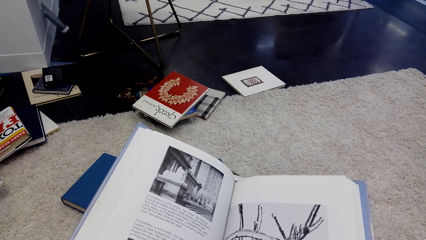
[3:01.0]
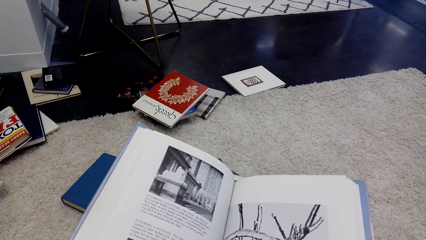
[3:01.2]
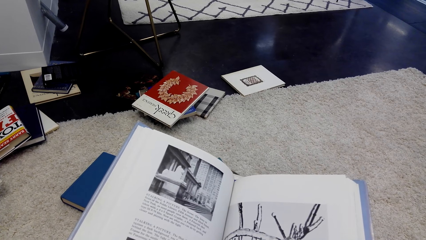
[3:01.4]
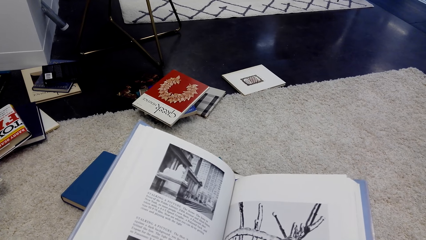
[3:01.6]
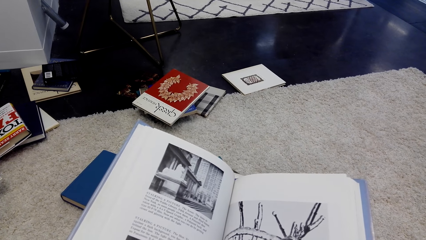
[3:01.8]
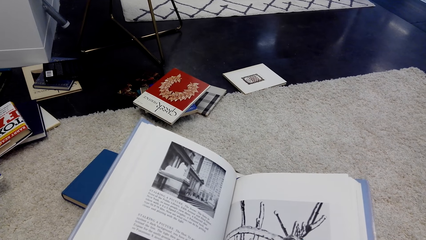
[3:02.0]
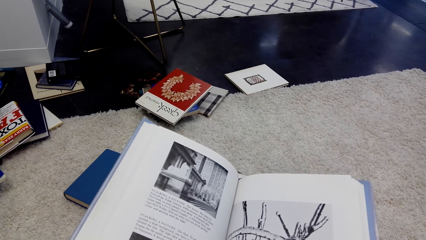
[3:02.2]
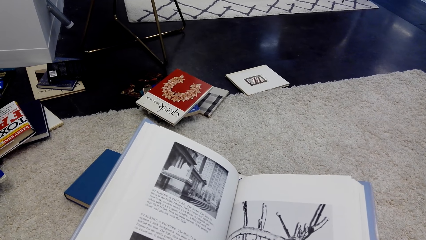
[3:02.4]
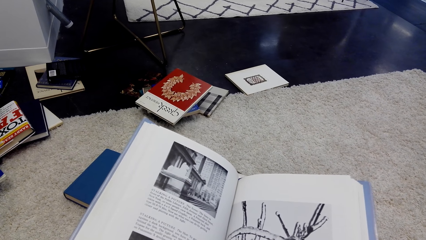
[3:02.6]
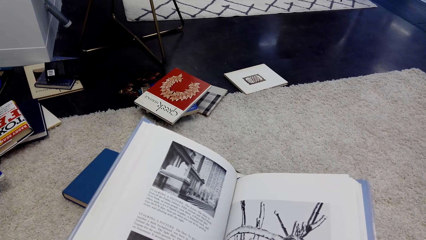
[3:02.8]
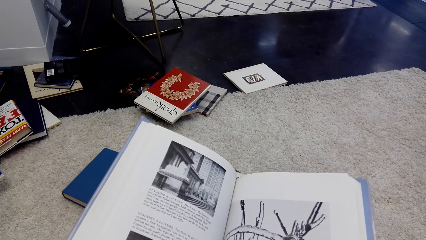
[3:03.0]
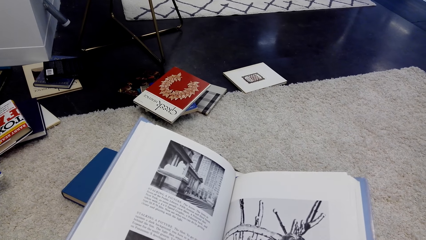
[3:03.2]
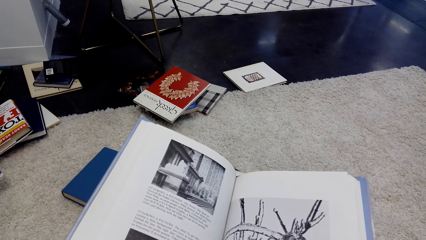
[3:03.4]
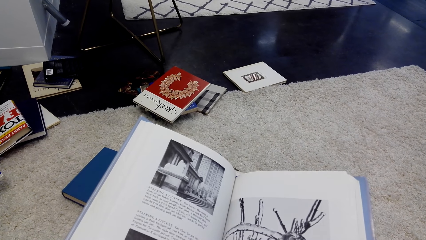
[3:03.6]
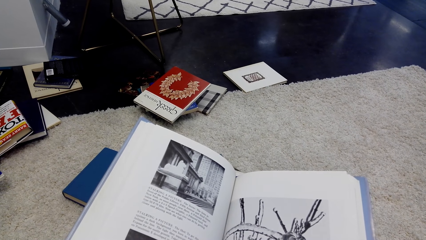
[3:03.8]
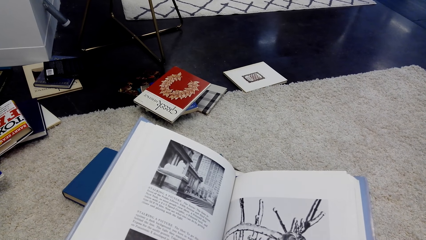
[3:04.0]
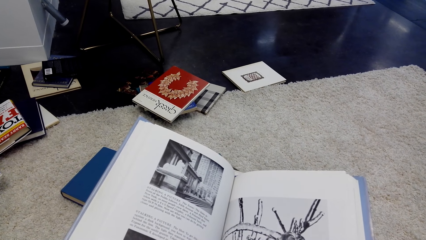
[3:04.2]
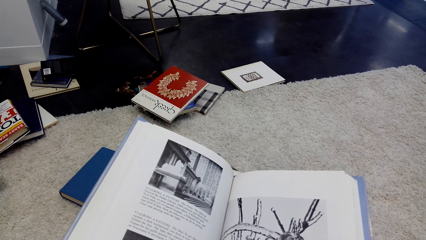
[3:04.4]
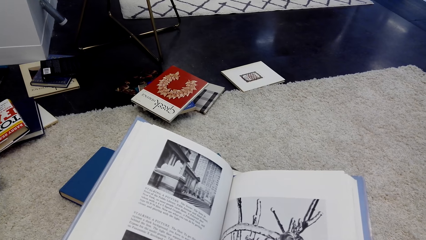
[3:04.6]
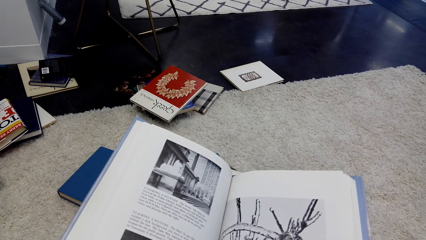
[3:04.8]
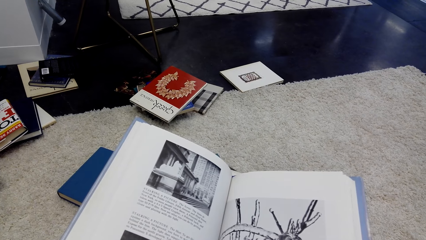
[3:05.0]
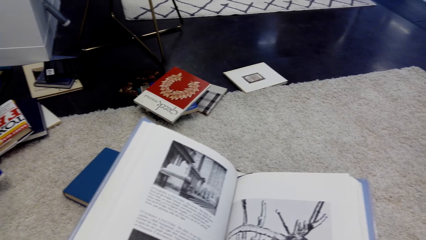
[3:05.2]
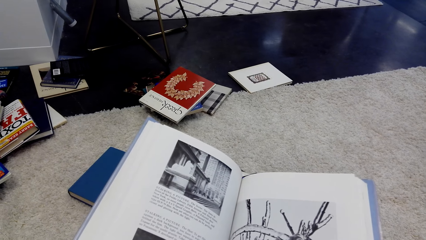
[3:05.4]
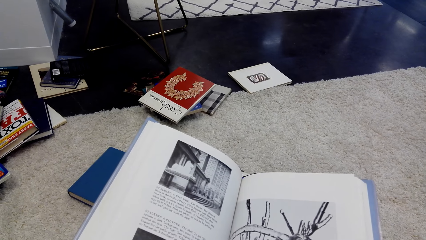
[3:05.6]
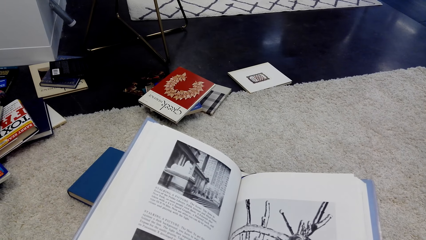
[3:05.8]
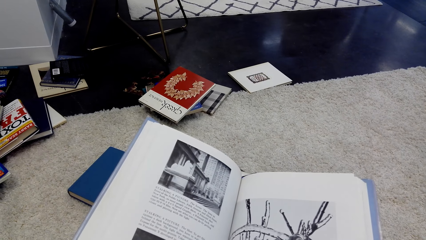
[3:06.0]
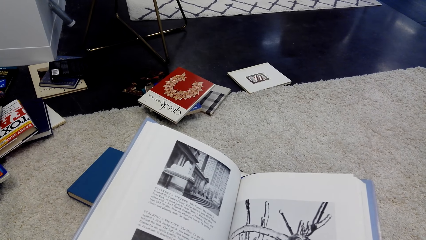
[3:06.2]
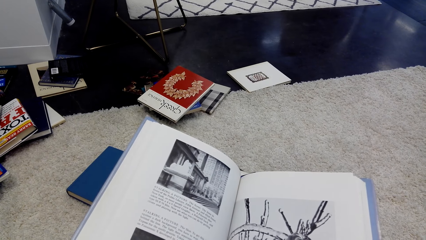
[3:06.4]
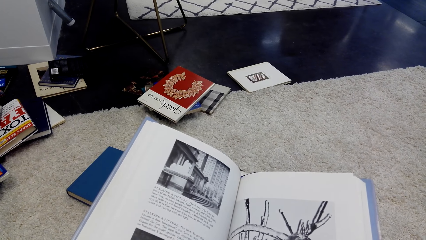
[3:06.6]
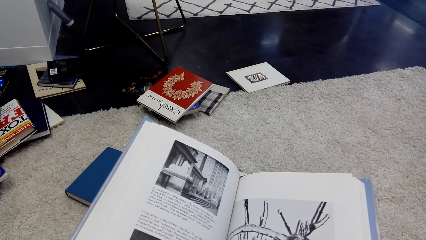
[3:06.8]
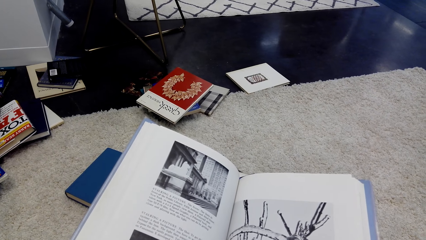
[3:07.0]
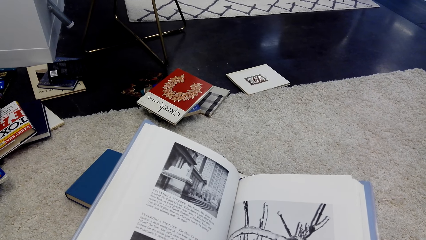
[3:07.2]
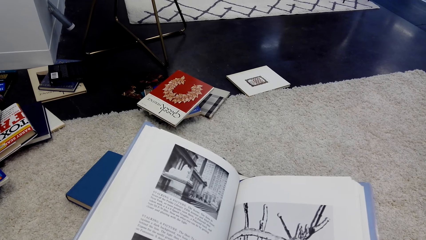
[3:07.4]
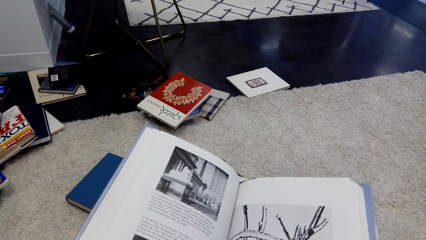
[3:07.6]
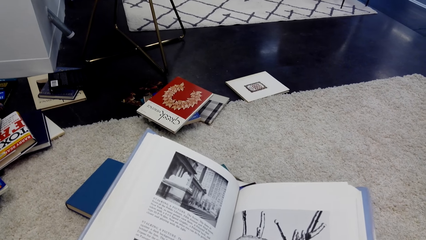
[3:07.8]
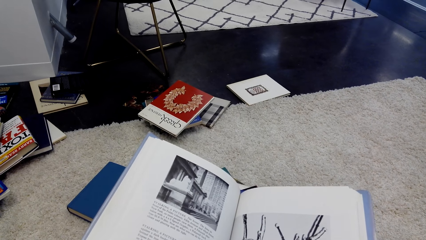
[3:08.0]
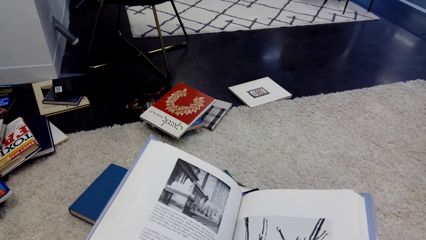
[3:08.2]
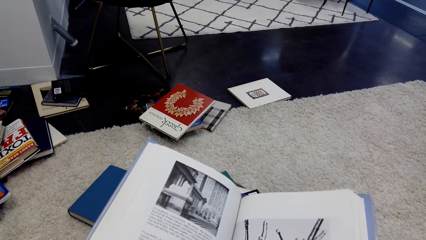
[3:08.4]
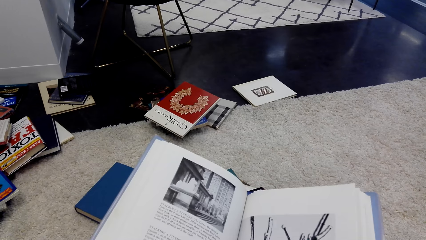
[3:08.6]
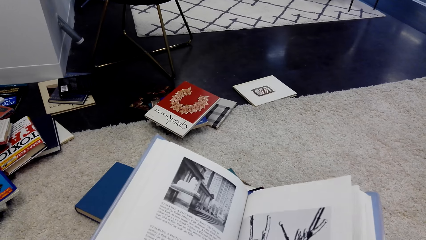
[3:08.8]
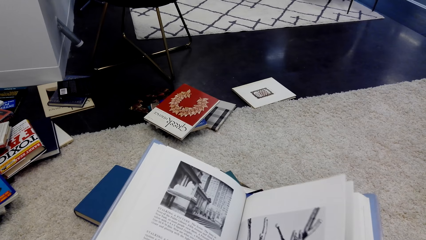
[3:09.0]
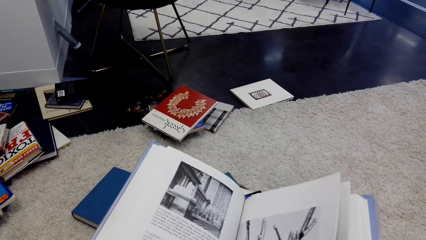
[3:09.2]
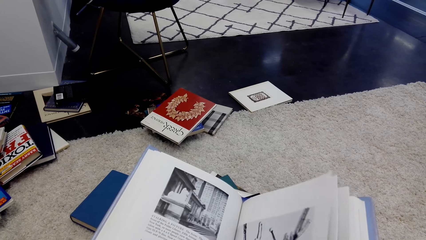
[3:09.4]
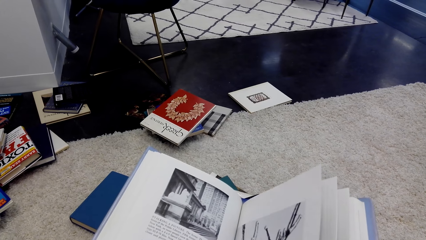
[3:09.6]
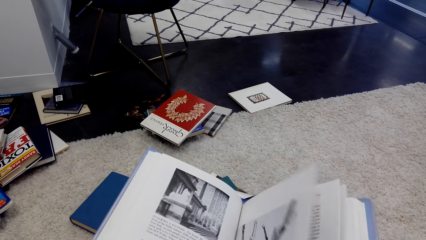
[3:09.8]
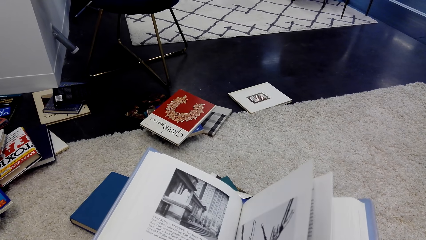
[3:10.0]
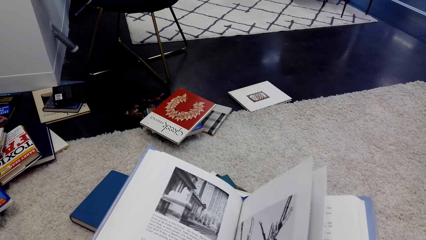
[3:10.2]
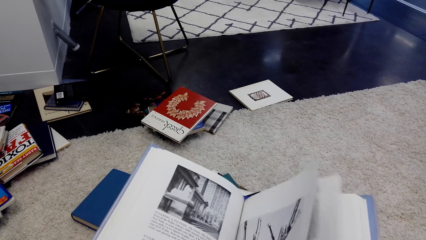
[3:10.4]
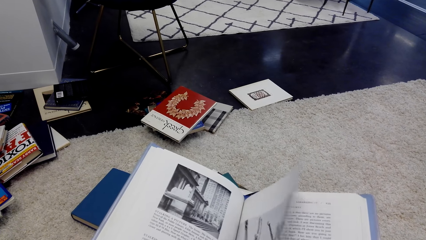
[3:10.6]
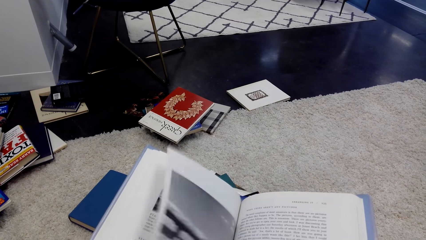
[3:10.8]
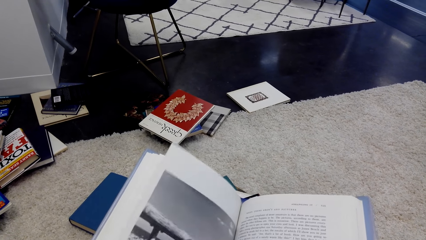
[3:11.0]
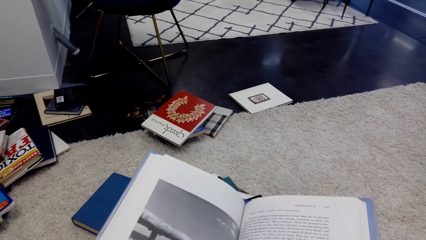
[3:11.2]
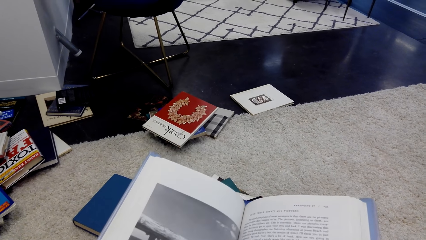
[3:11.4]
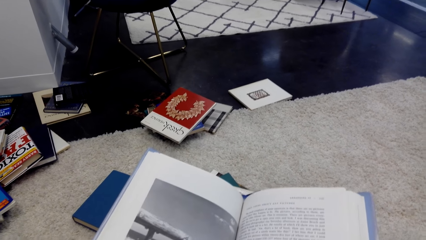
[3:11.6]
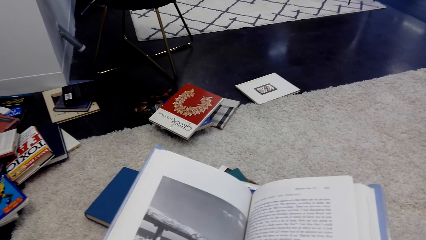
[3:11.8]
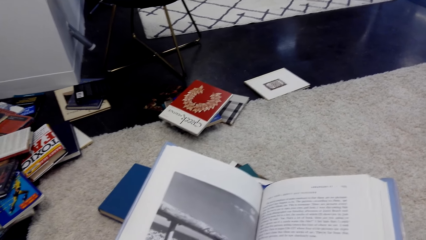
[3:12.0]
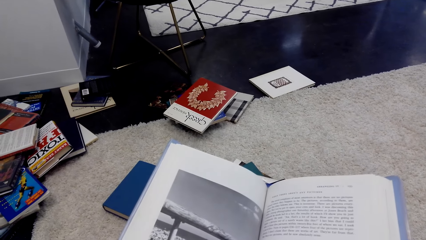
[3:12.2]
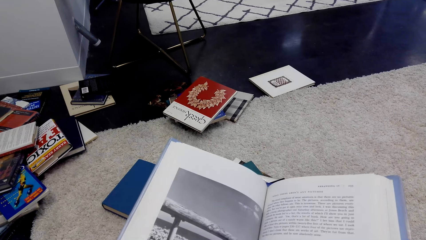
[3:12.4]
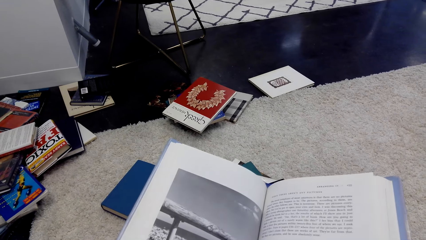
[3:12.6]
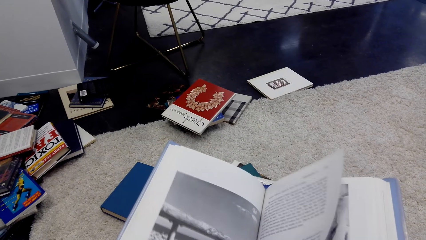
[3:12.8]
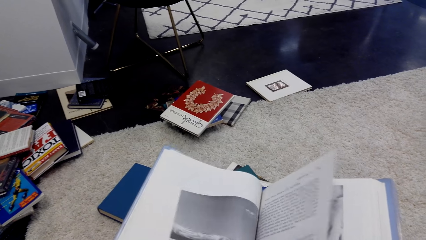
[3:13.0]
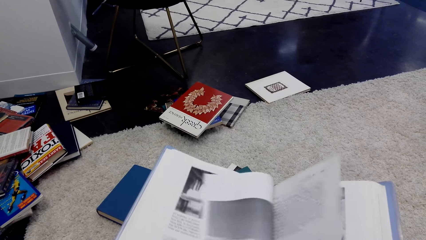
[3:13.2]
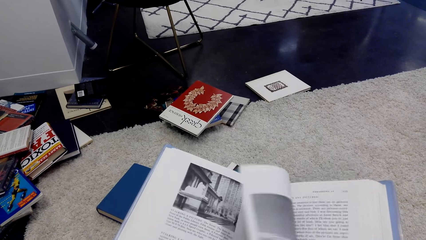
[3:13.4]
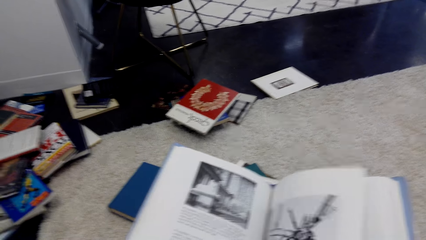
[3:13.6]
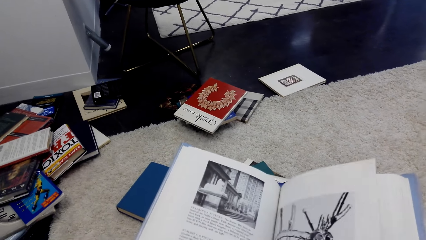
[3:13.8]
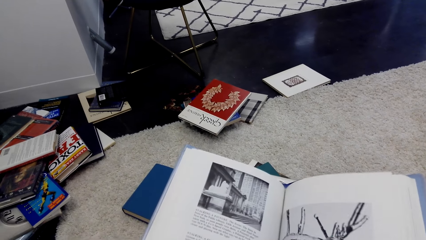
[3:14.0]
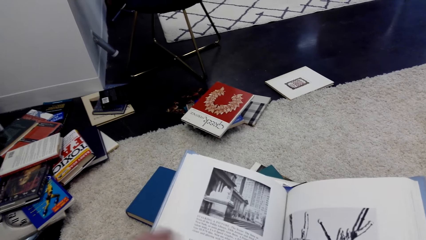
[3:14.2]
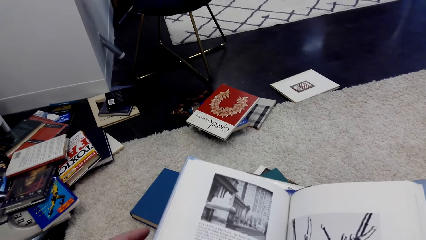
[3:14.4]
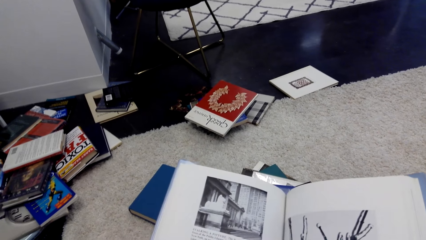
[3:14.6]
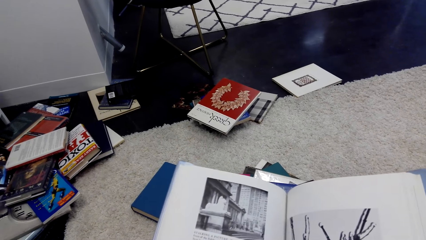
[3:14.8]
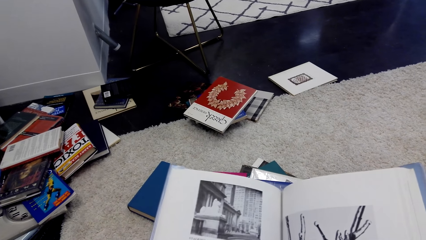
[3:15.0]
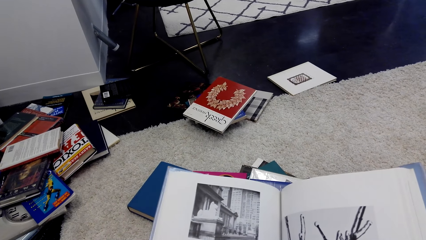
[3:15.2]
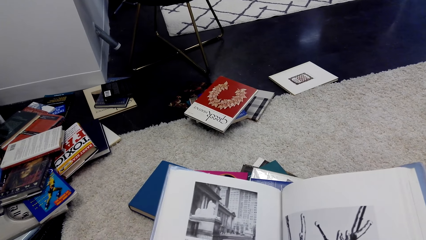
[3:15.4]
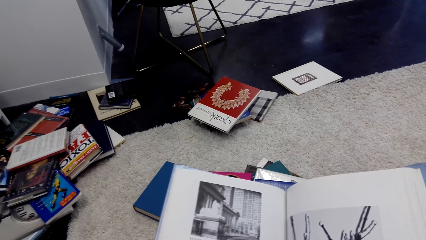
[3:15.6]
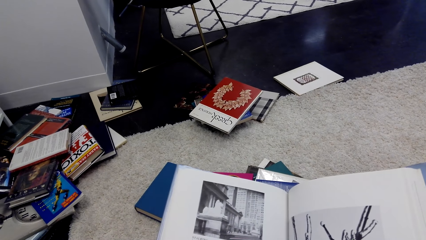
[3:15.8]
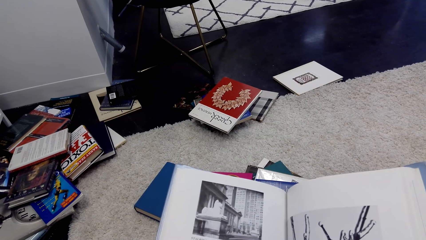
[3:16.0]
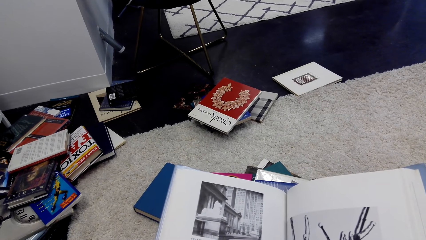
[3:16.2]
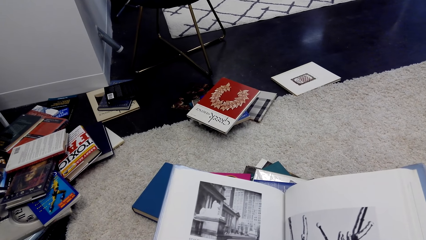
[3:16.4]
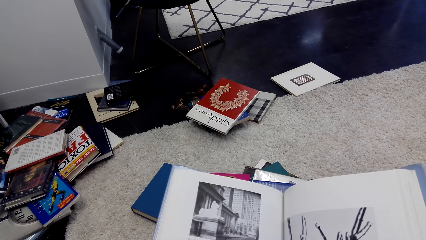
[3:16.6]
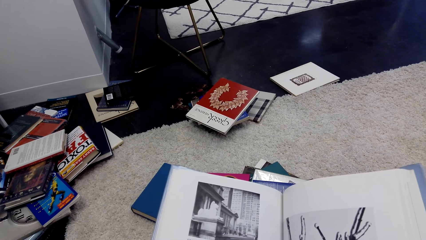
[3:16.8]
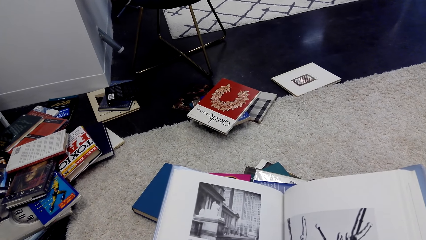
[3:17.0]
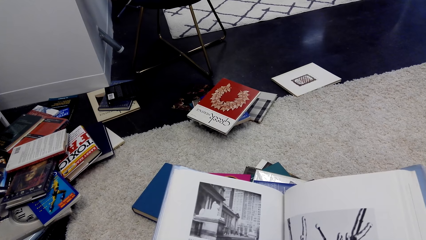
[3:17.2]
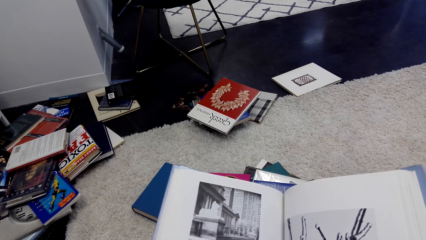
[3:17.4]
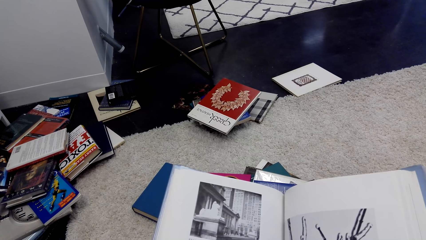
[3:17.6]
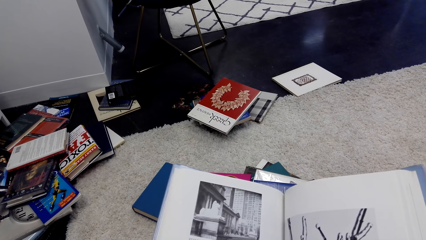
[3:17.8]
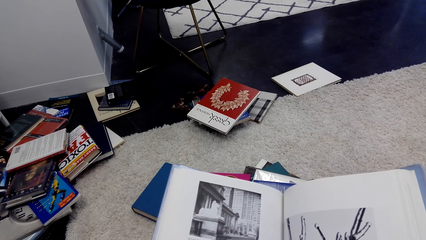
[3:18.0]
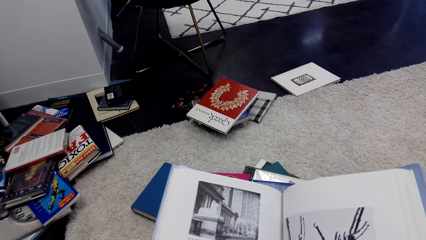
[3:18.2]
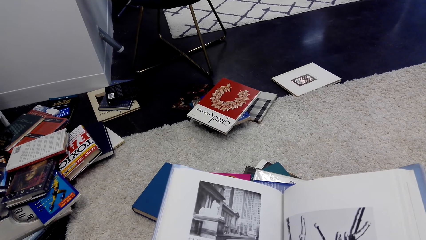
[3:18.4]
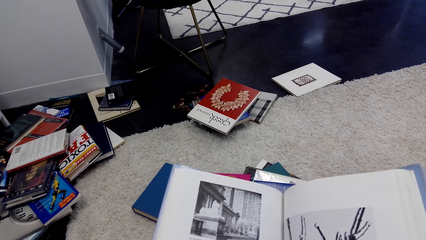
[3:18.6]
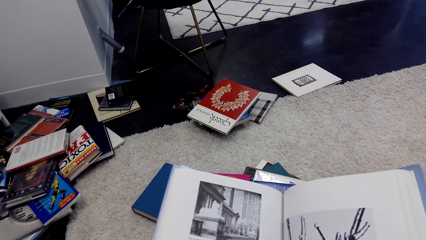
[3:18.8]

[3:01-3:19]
The camera wearer opens the page. They open the page again.
